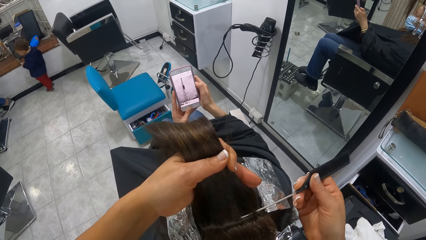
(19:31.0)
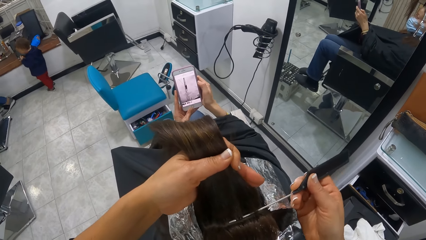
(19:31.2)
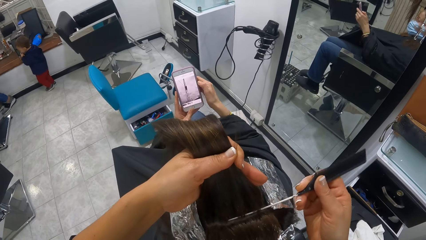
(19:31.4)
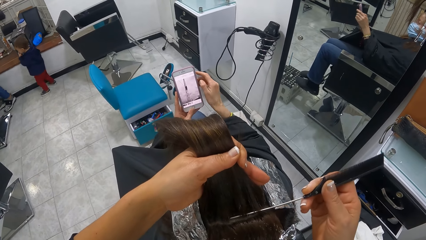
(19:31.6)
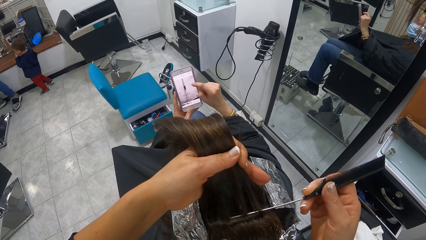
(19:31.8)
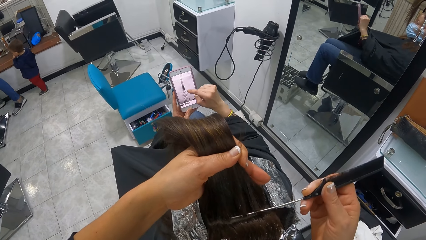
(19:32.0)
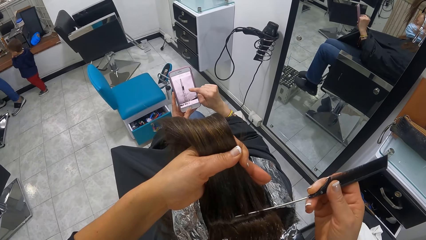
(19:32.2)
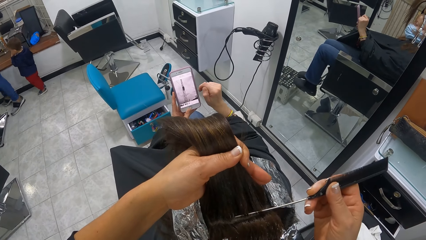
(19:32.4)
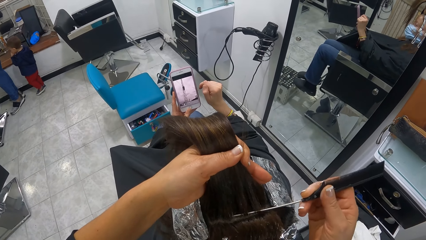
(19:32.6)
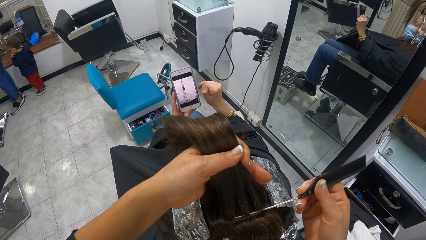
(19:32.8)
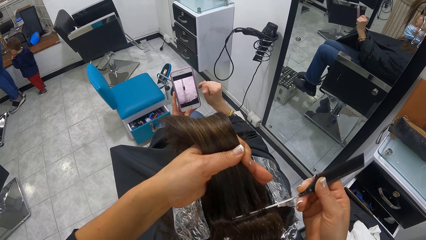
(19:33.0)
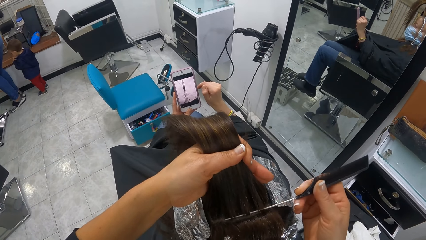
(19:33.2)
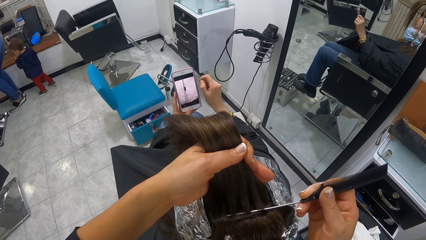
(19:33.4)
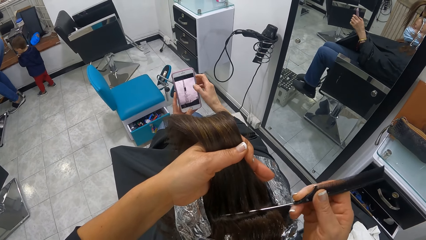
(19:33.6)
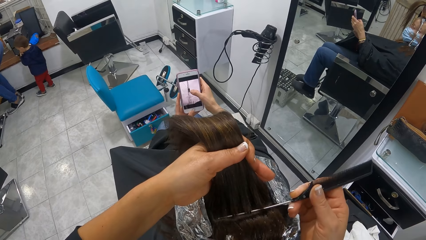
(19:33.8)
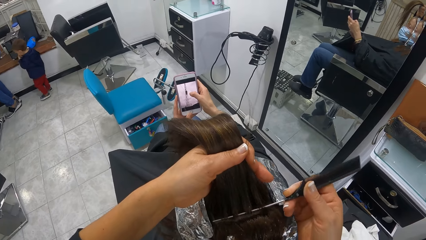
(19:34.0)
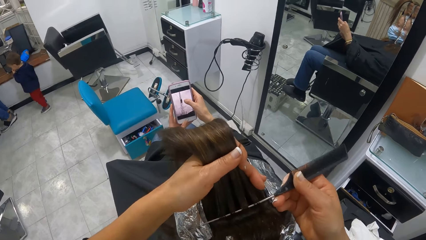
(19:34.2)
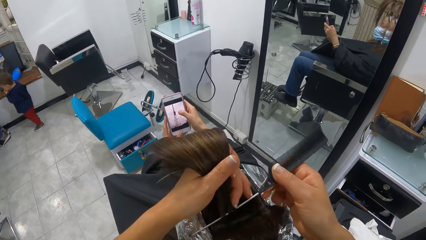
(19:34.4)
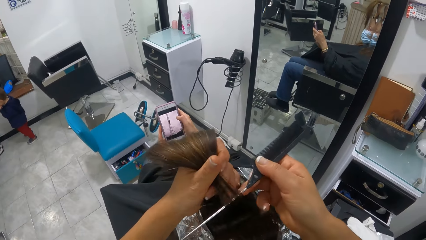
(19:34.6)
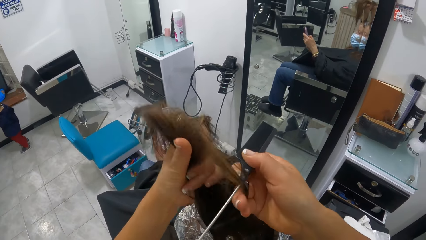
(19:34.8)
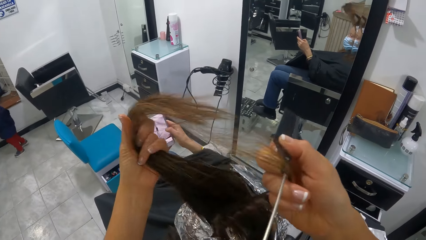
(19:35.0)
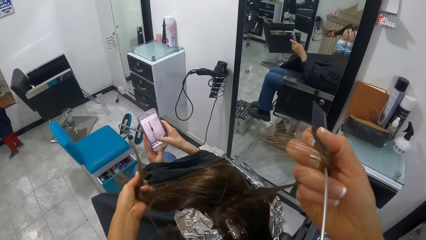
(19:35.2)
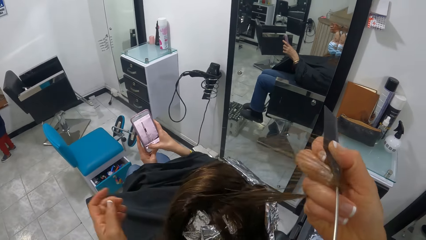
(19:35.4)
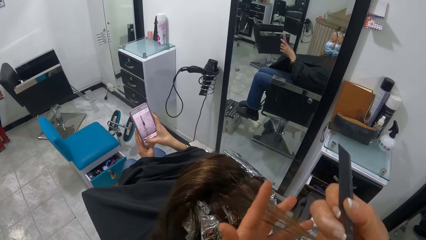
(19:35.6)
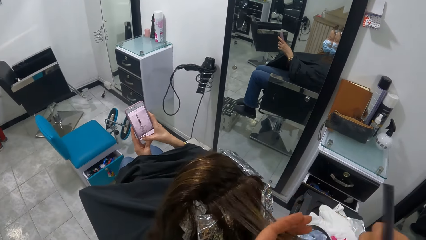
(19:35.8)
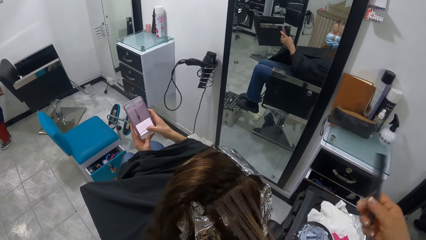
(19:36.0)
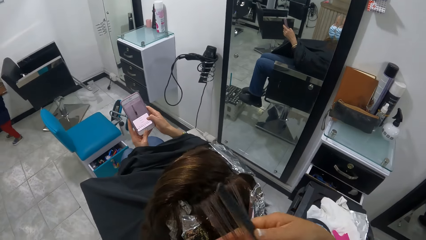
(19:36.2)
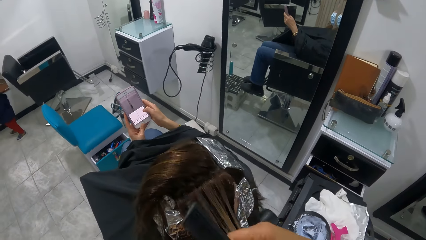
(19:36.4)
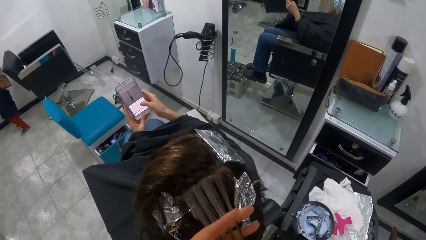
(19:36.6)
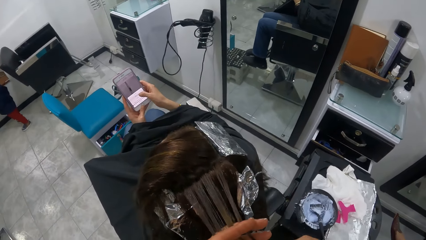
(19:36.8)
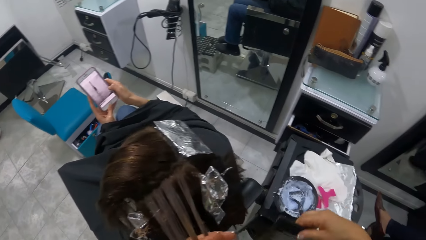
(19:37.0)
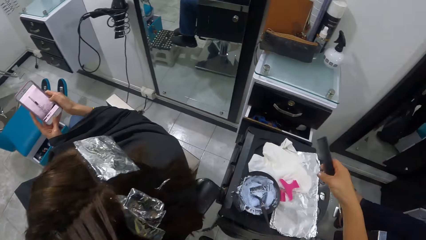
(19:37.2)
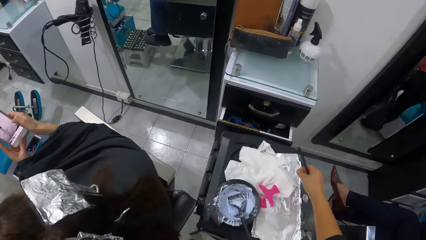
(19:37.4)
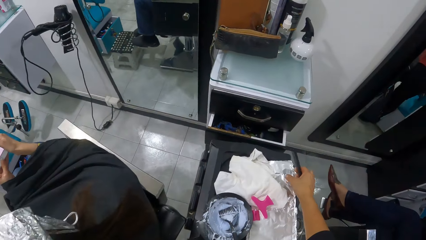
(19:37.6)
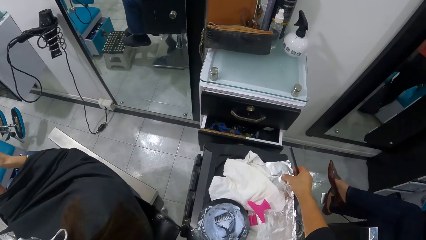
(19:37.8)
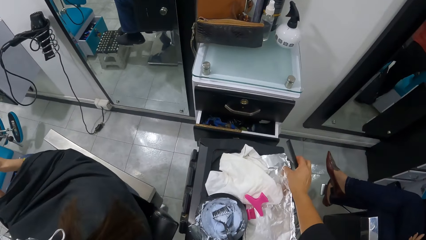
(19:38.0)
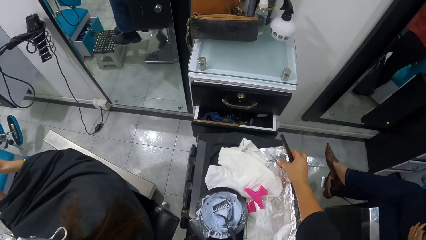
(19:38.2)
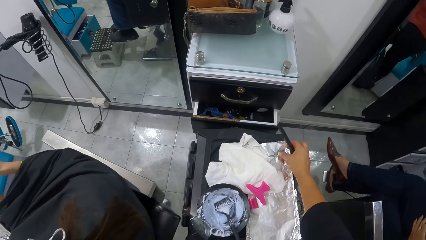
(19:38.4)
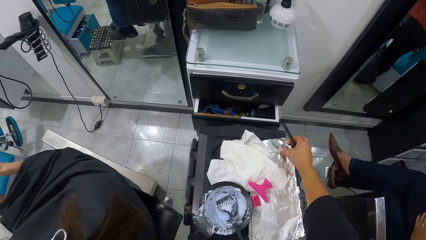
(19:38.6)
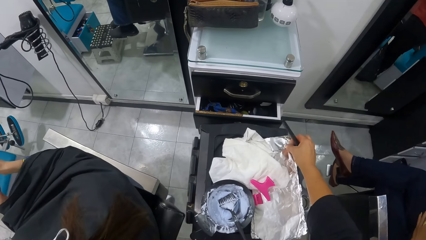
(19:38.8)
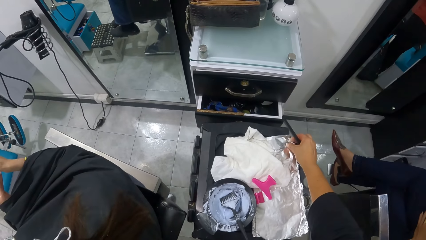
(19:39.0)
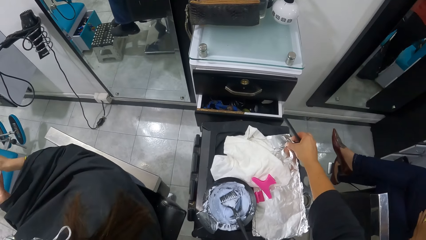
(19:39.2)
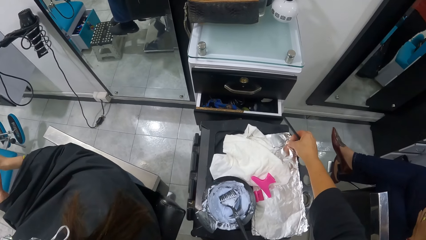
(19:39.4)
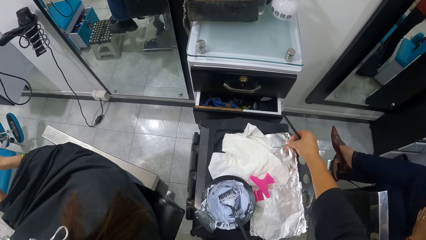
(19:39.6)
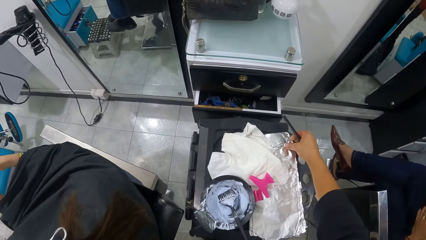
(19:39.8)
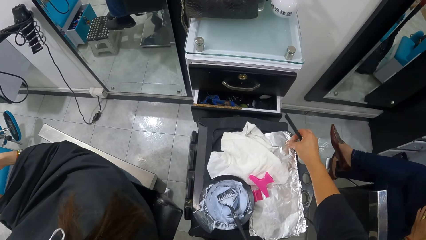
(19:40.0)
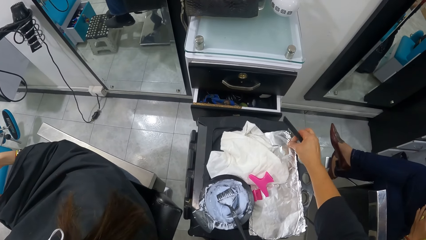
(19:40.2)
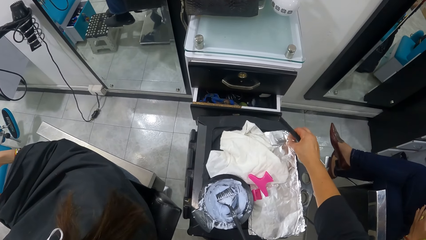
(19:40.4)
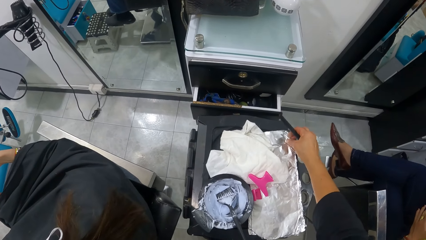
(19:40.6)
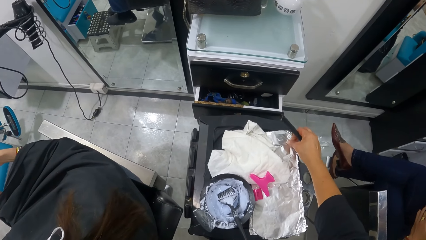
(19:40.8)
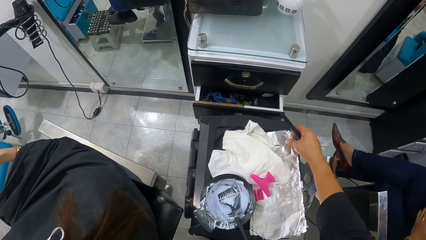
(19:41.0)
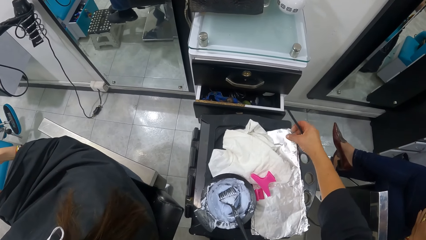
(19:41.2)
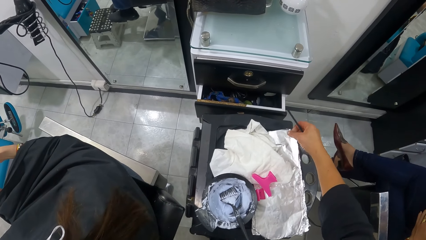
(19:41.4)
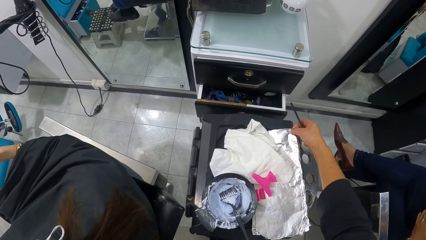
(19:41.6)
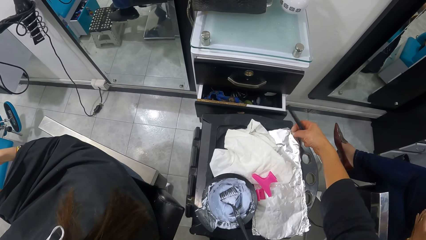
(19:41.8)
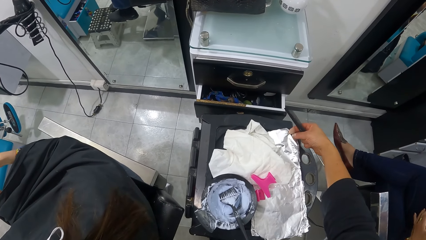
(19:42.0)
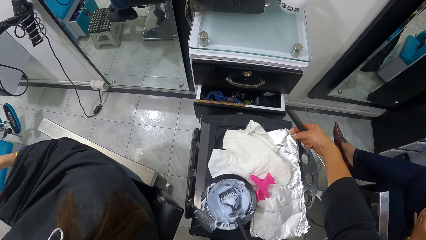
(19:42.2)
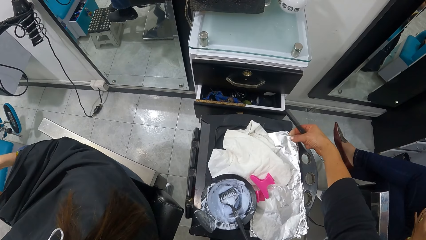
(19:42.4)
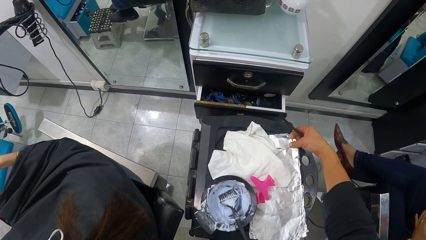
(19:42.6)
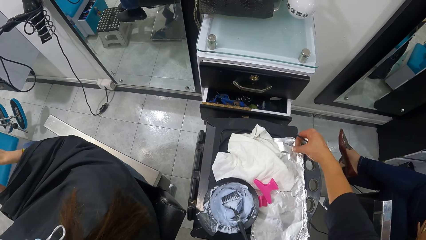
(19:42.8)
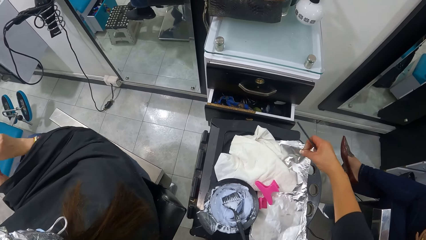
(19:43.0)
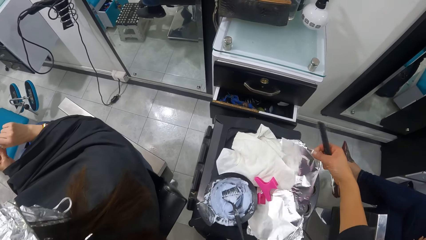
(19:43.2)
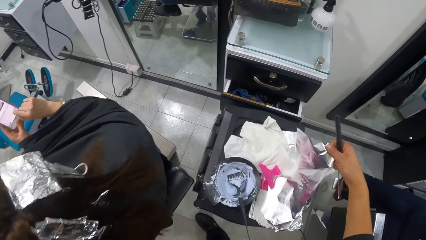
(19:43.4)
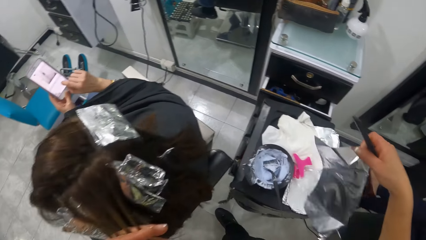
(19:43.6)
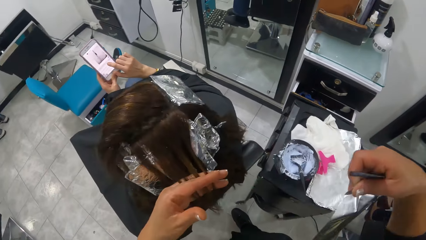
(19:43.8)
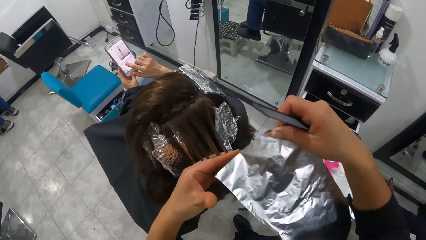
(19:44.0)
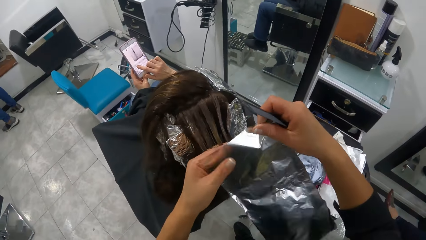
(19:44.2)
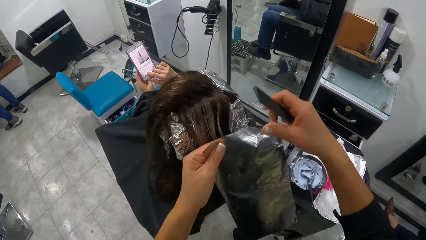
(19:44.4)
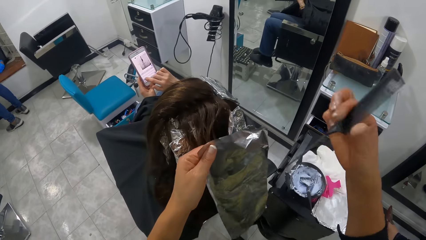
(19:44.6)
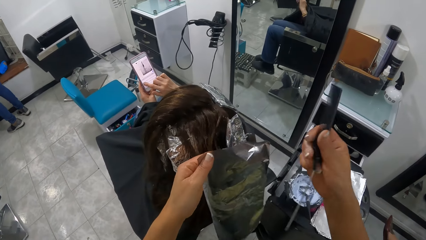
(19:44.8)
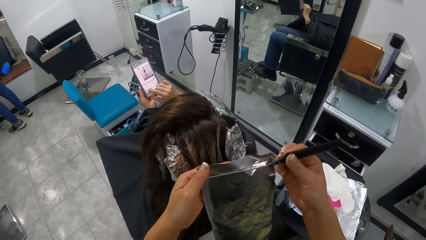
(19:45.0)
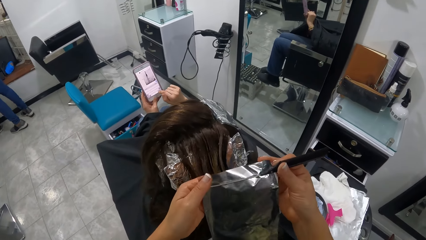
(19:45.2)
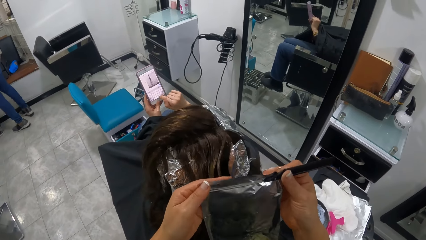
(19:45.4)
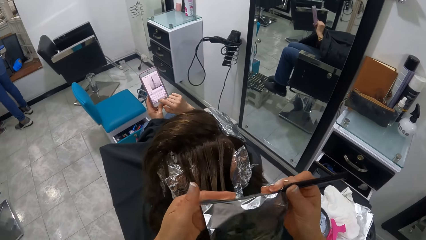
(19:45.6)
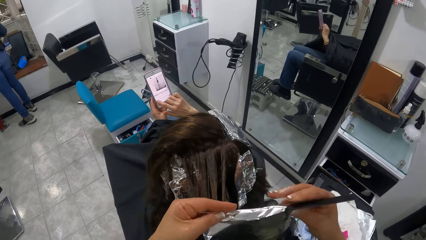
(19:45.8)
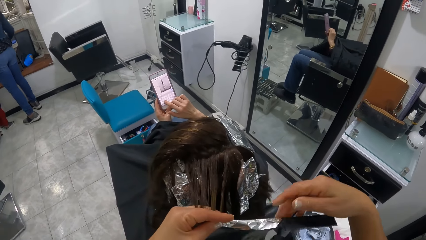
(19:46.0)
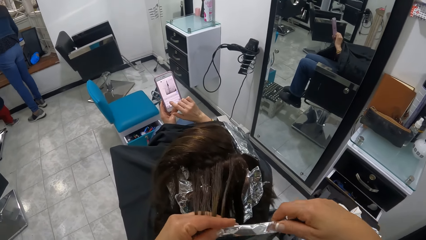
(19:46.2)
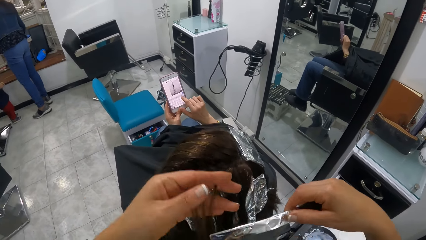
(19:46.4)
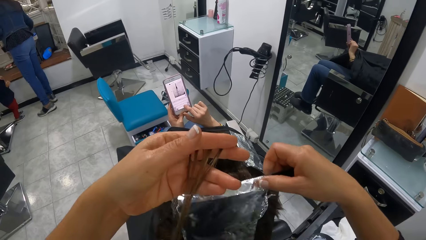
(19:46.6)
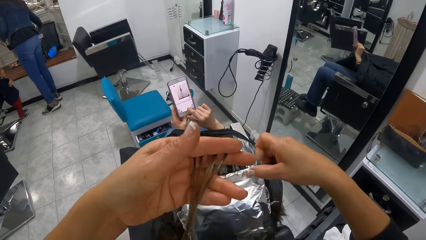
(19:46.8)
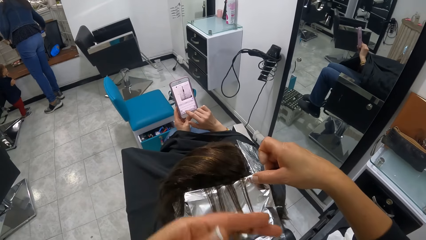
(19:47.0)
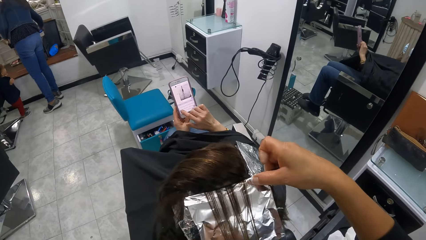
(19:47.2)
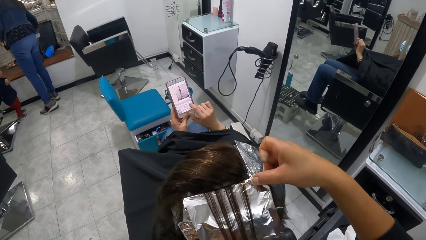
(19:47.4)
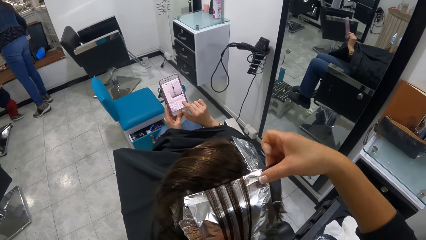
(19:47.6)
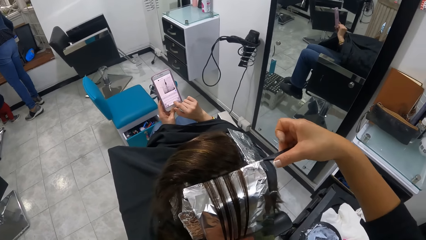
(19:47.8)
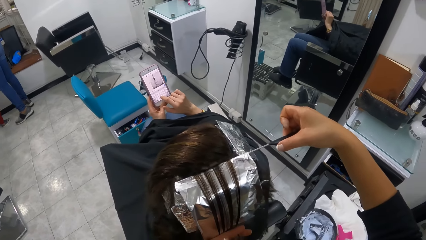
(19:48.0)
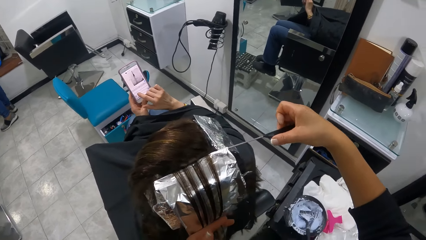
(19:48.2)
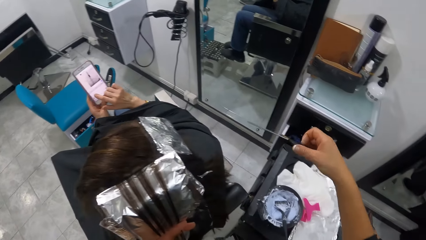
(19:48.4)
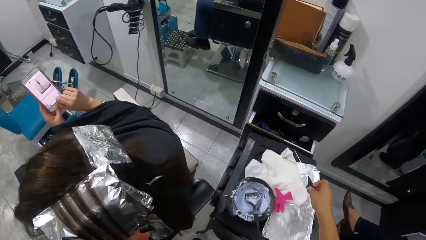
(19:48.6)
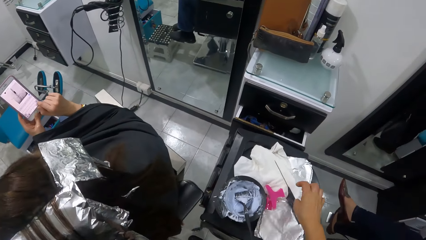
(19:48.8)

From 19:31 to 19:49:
The camera wearer divides a portion of the woman's hair with the comb in her right hand. She pulls the divided portion of the woman's hair with both hands. She picks up a hair foil on the cabinet with her right hand. She rolls the foil on the comb in her right hand. She places the foil under the divided portion of the woman's hair with her right hand. She removes the comb in the foil with her right hand.
